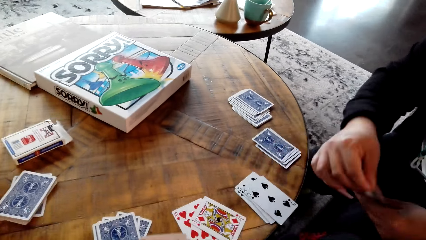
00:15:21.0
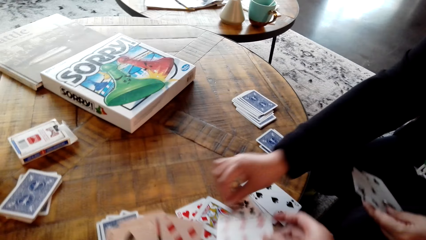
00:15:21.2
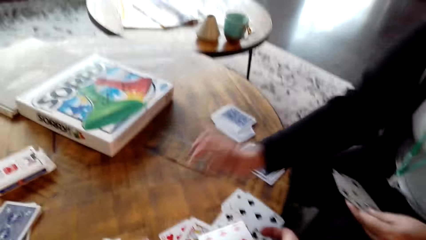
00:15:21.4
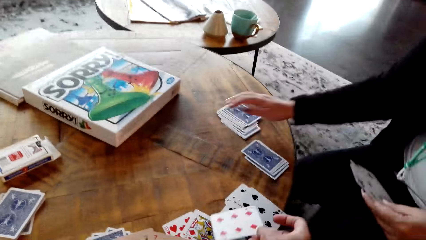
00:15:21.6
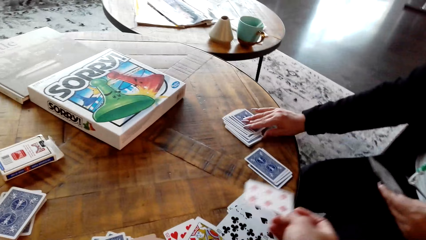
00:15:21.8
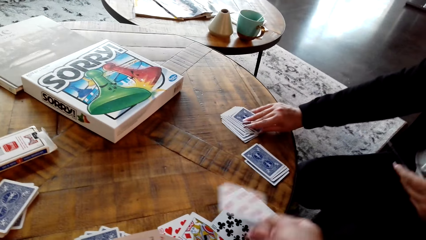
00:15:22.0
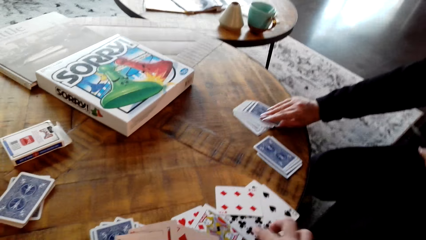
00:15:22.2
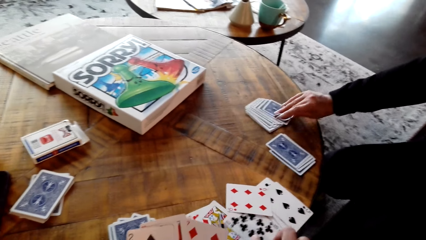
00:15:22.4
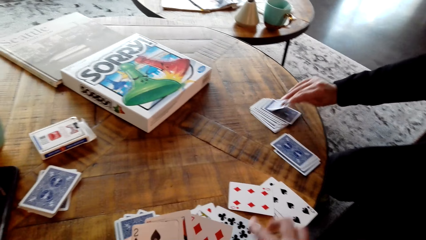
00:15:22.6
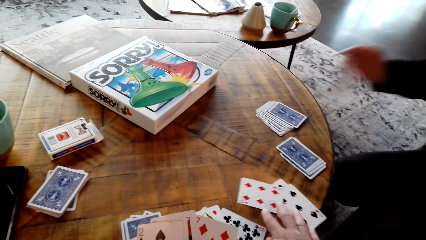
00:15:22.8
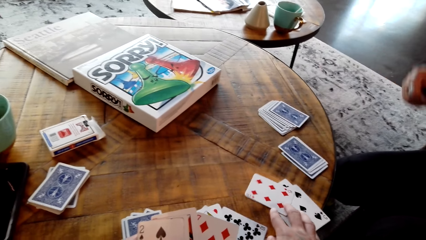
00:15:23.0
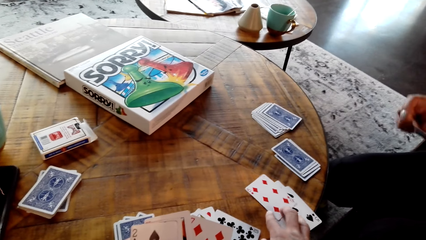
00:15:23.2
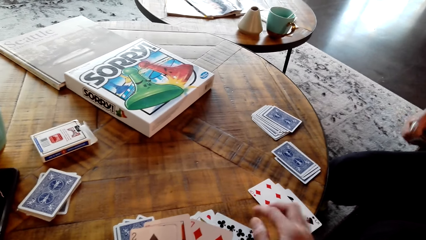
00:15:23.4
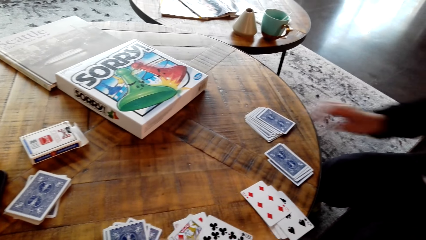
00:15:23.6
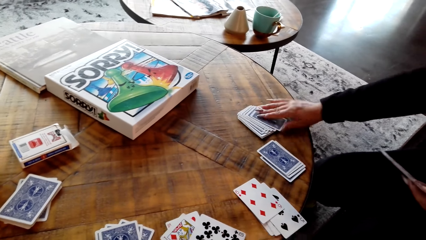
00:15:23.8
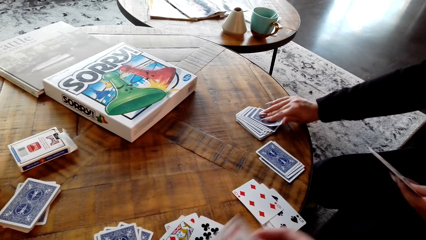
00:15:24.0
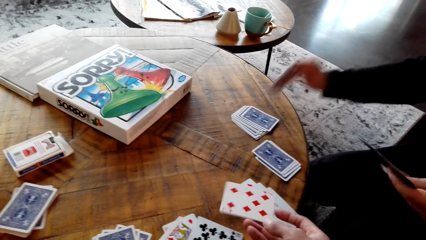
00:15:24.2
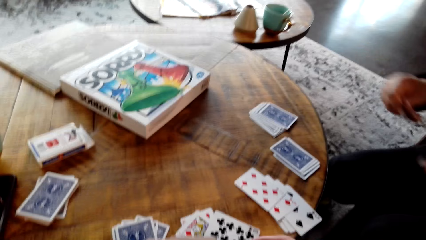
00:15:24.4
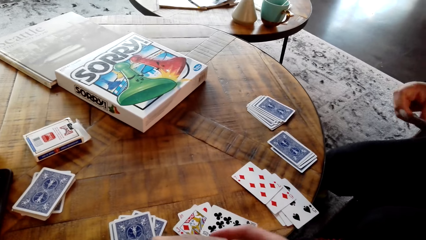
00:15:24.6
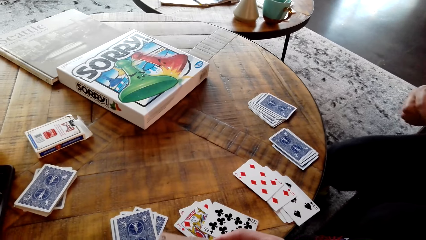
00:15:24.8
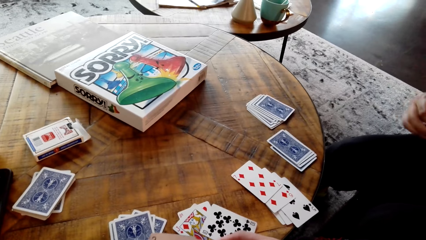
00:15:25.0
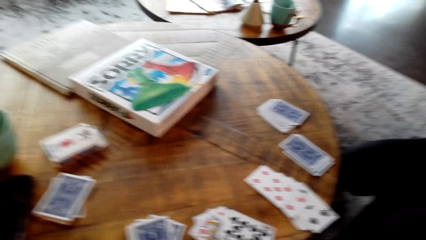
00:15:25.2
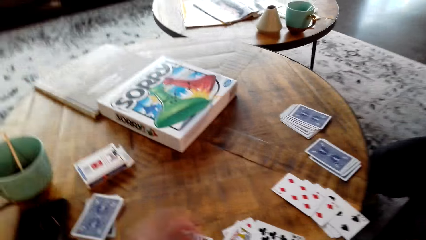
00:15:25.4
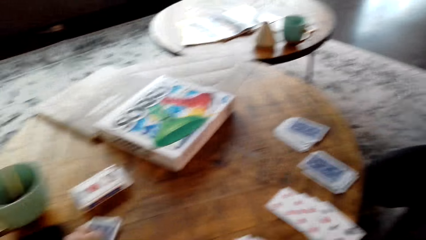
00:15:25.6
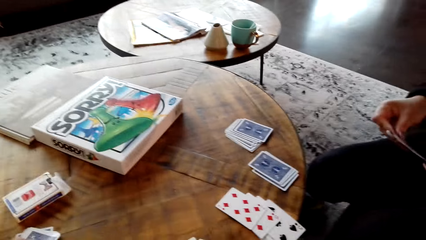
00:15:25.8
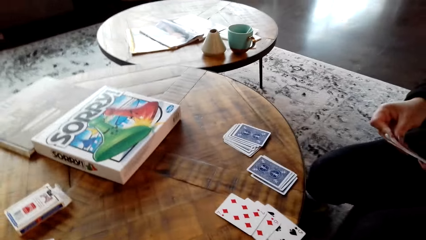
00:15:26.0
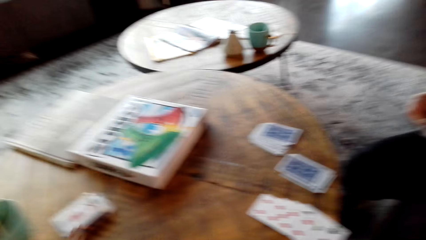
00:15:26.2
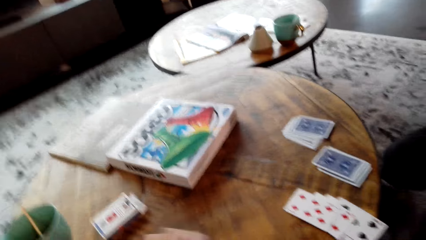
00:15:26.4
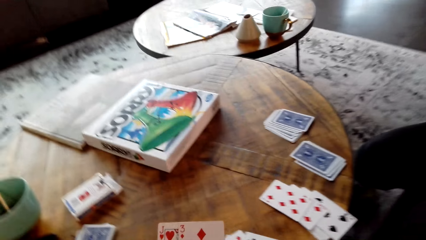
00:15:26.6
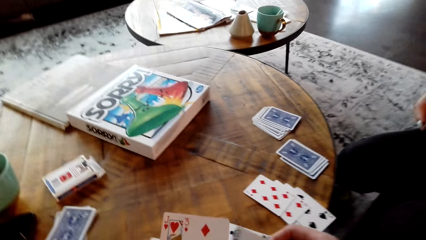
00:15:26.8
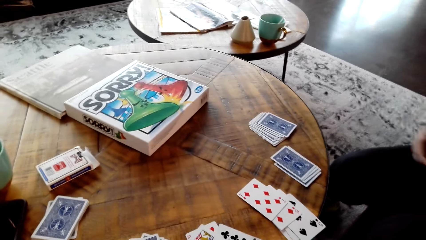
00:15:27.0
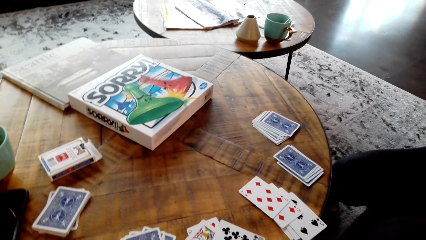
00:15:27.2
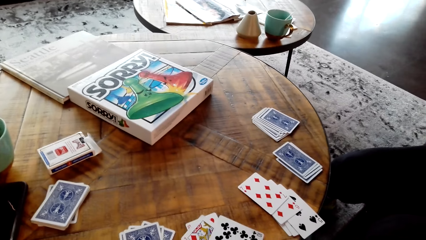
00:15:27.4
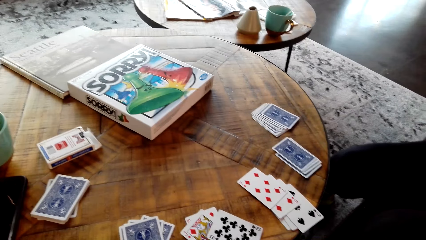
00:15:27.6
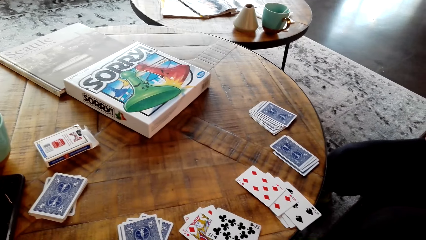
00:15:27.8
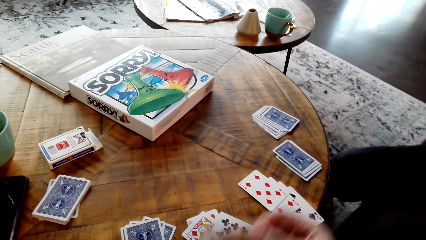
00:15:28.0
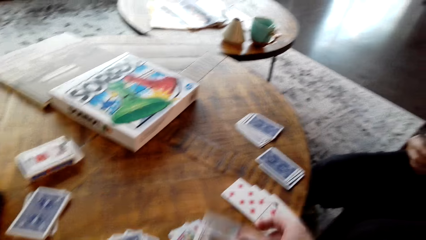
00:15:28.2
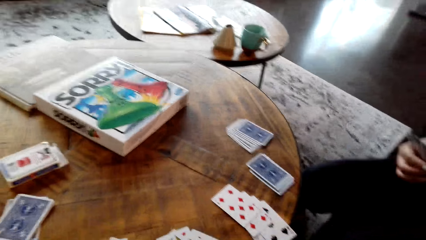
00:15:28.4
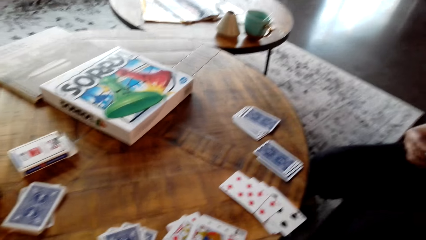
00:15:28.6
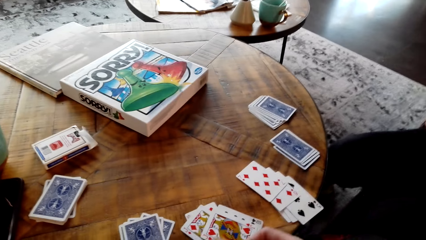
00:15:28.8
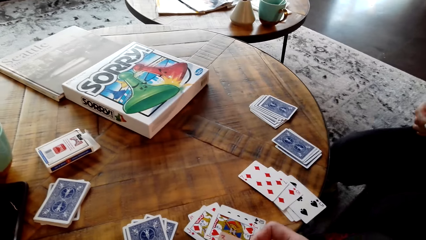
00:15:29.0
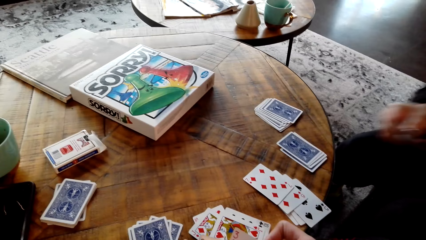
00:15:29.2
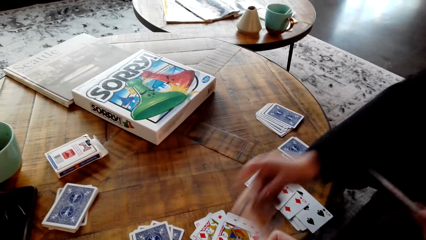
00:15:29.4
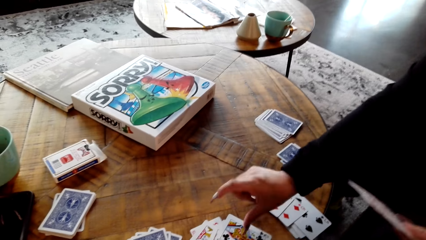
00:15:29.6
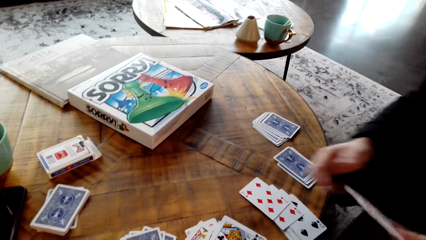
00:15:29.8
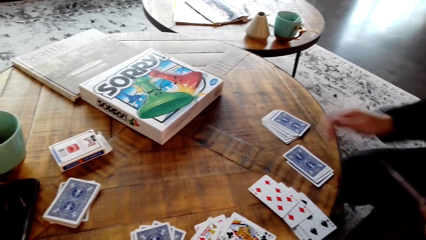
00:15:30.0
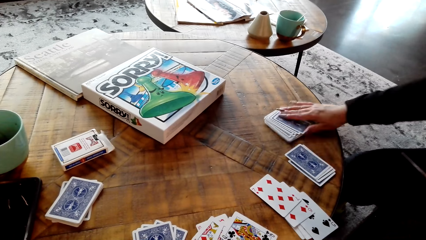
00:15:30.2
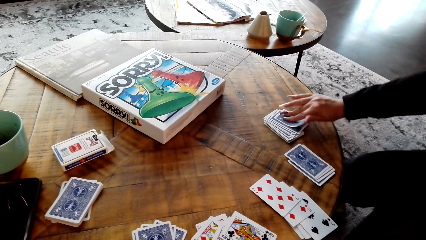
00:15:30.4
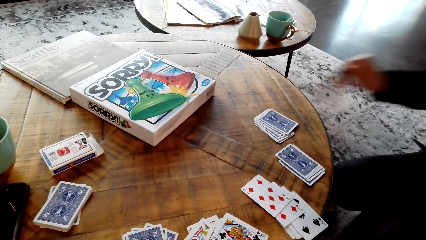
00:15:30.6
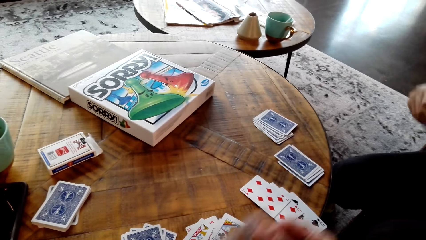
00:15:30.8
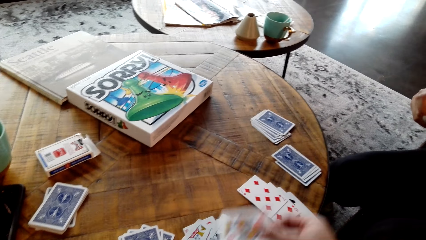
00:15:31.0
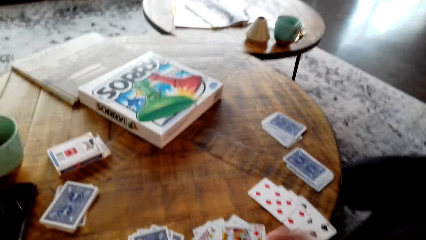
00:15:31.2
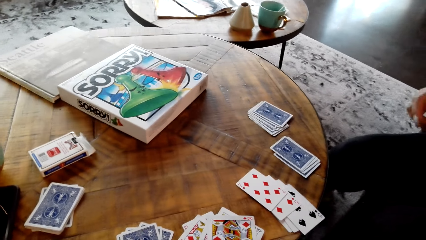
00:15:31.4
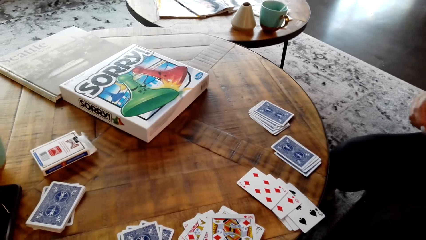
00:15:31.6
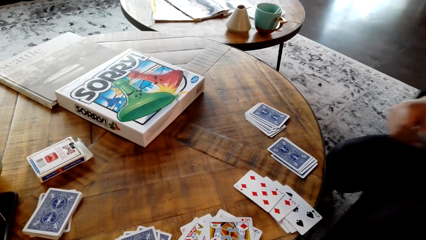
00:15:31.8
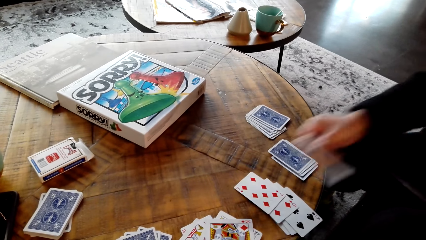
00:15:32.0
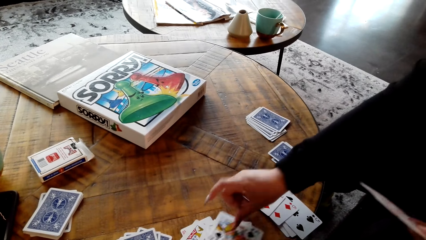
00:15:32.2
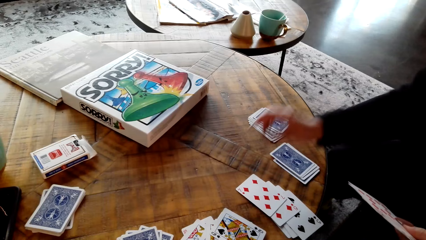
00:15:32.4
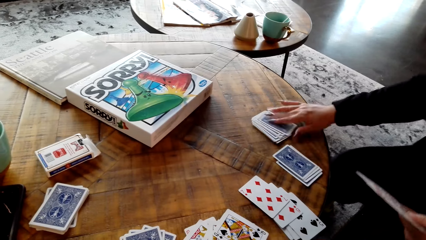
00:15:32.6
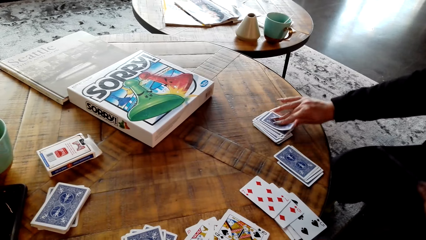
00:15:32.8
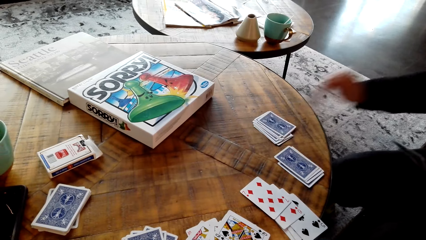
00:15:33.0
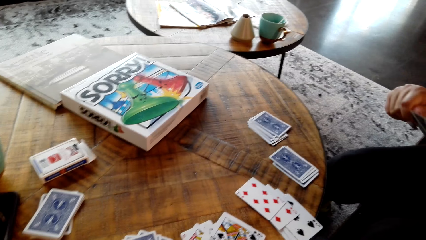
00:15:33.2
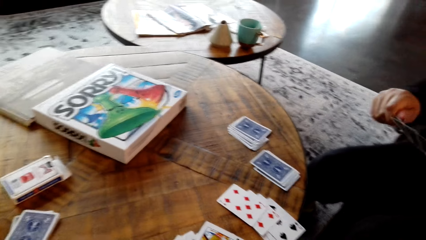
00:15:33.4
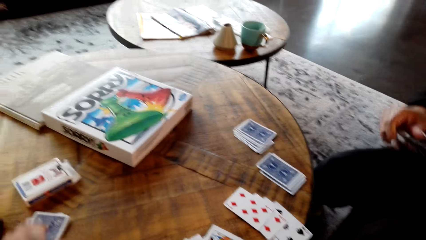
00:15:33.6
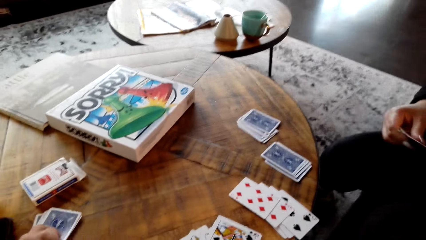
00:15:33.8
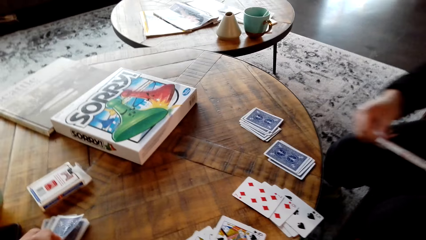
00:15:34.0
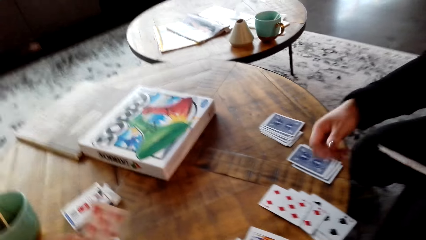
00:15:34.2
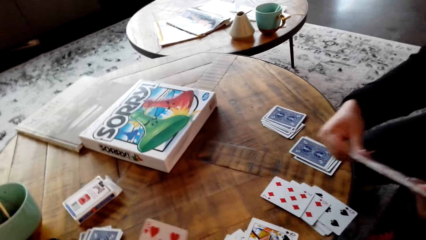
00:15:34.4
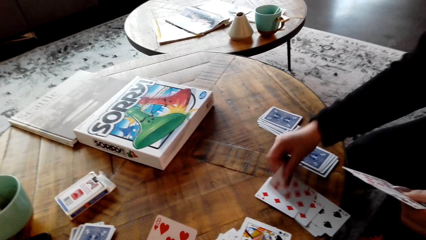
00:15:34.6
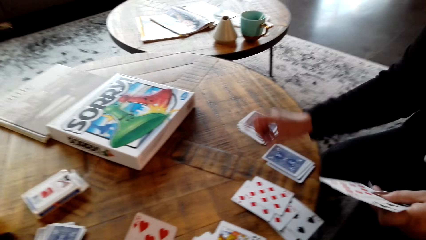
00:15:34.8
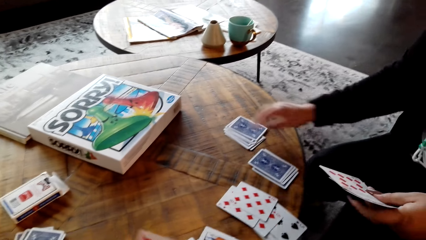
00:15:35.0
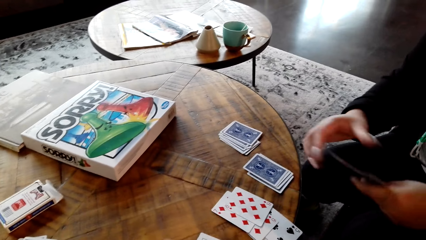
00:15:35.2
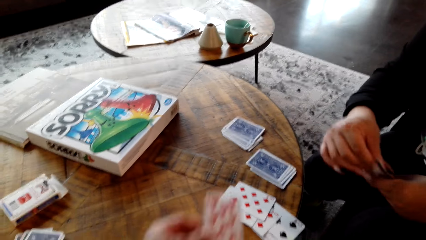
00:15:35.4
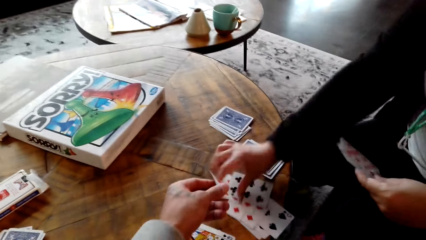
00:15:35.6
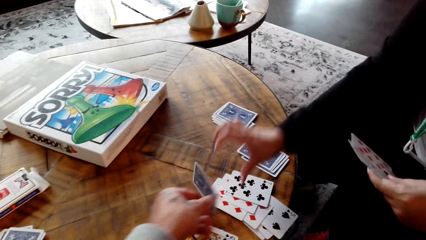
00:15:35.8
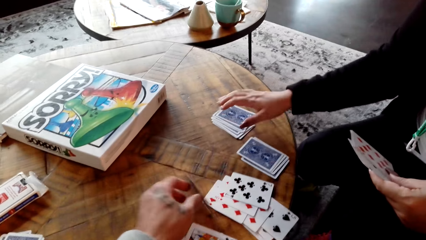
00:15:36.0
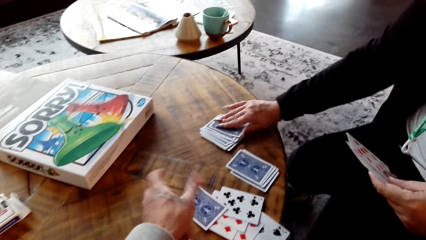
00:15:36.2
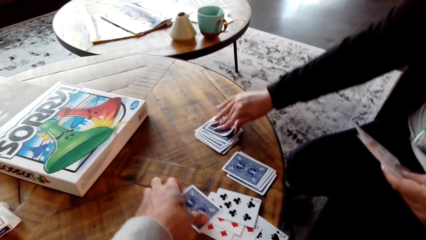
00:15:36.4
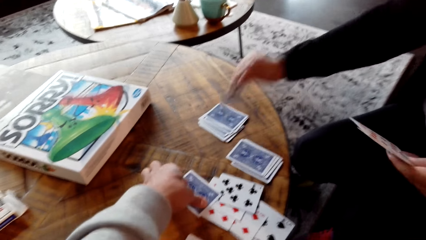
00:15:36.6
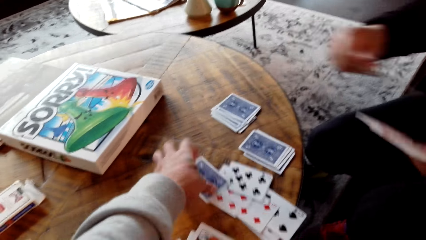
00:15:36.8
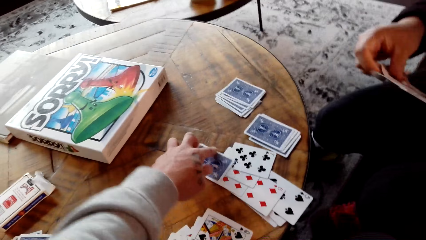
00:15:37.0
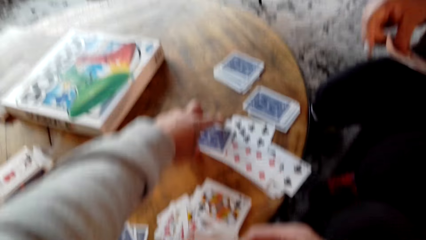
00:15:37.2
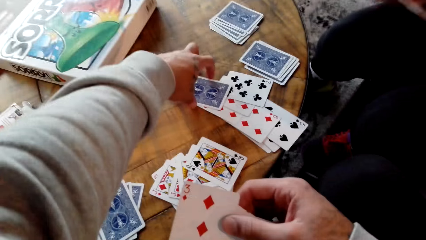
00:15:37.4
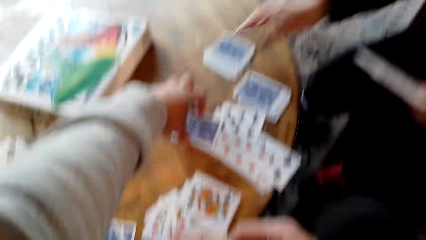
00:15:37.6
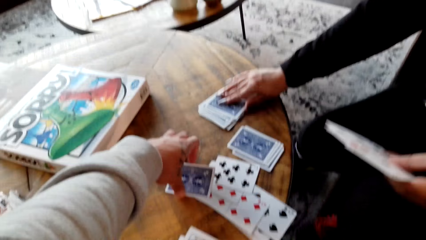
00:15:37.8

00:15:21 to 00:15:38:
The camera wearer plays the cards.
